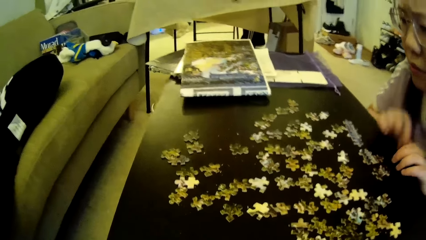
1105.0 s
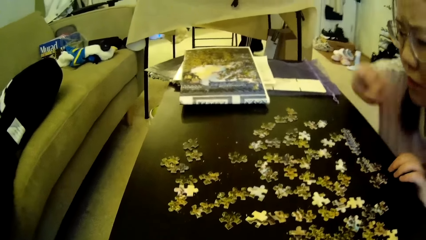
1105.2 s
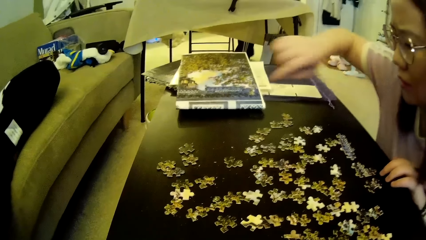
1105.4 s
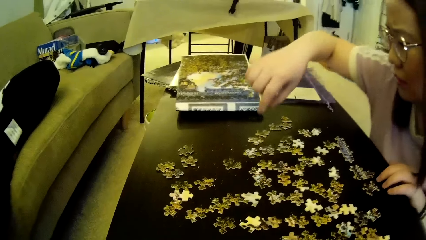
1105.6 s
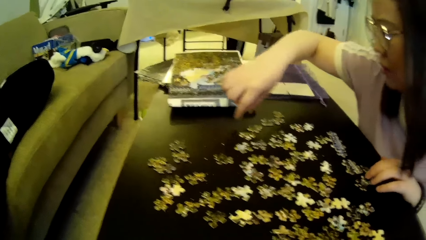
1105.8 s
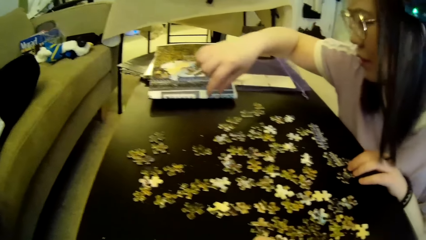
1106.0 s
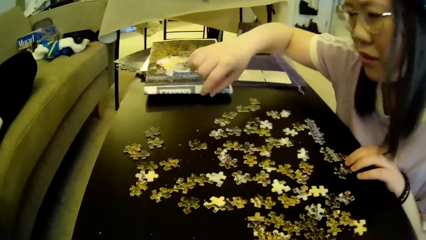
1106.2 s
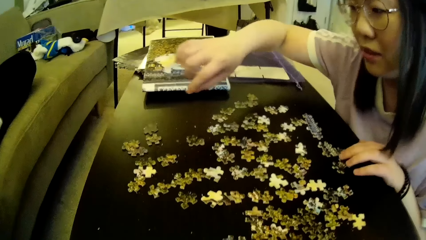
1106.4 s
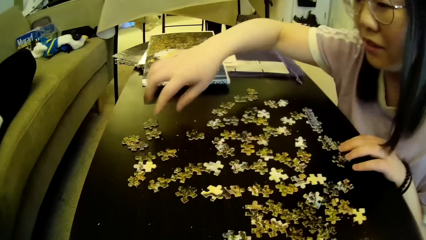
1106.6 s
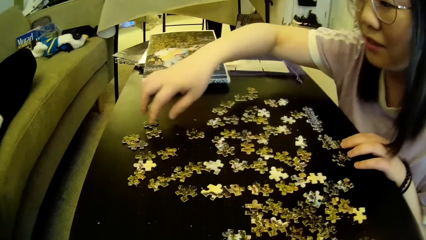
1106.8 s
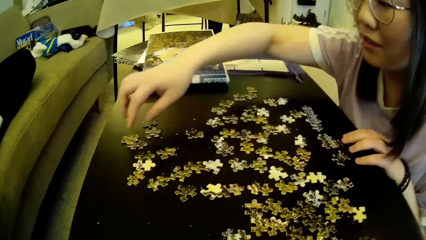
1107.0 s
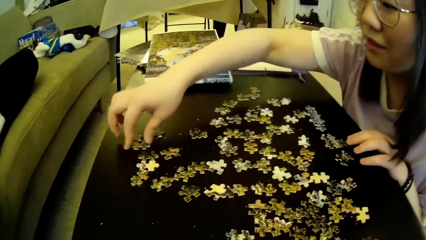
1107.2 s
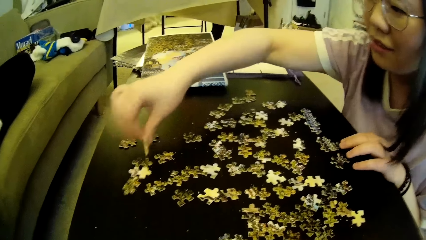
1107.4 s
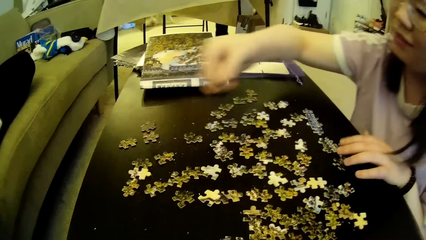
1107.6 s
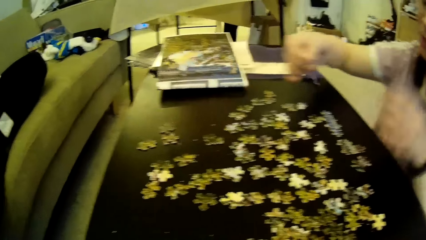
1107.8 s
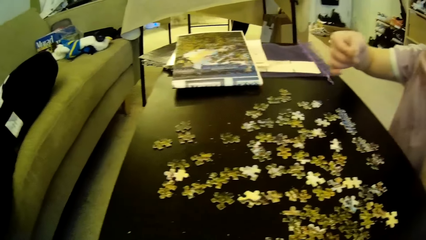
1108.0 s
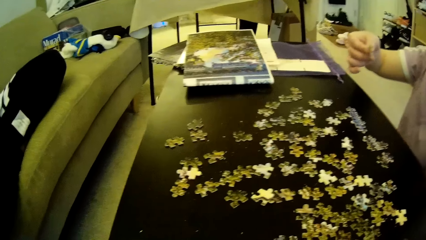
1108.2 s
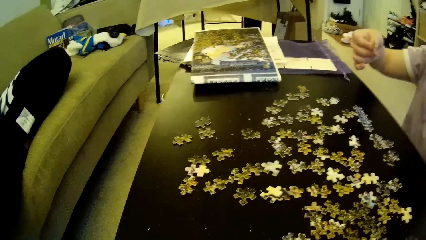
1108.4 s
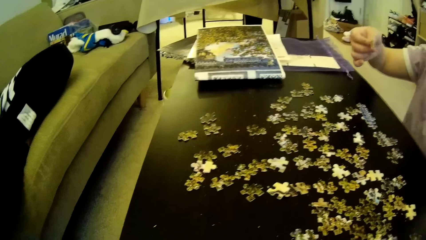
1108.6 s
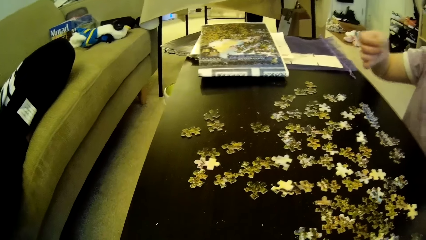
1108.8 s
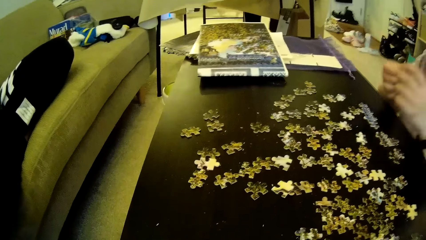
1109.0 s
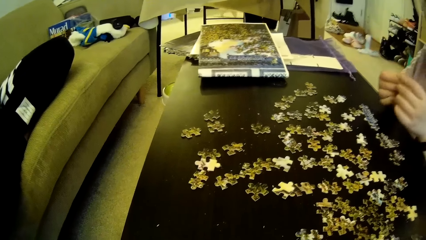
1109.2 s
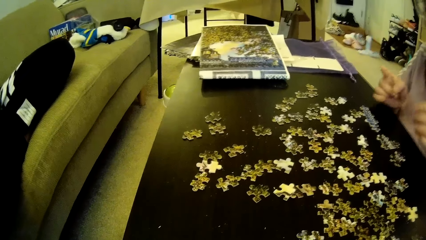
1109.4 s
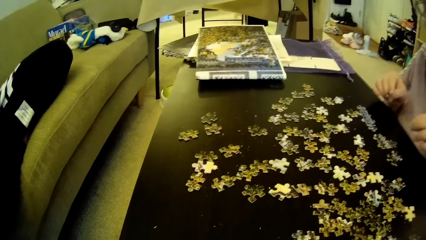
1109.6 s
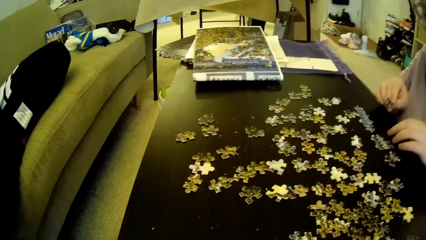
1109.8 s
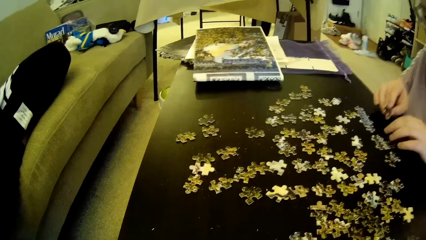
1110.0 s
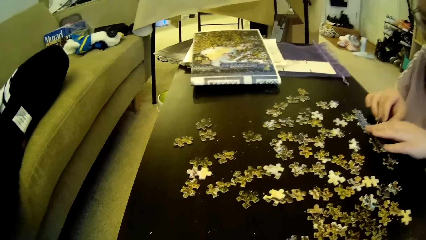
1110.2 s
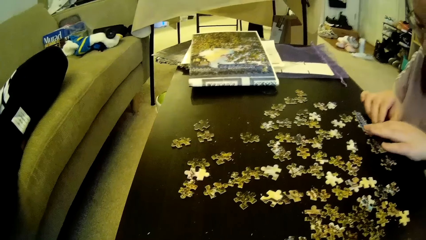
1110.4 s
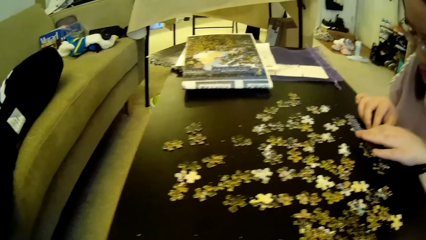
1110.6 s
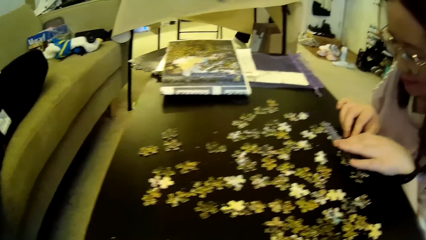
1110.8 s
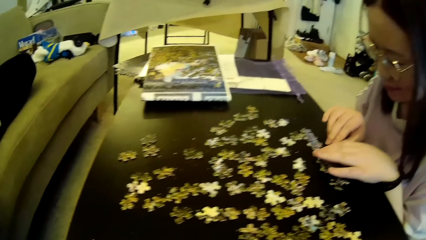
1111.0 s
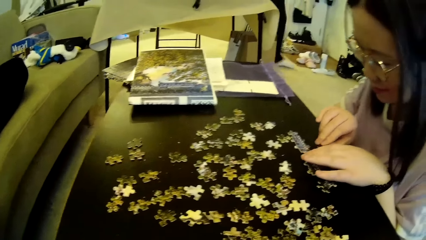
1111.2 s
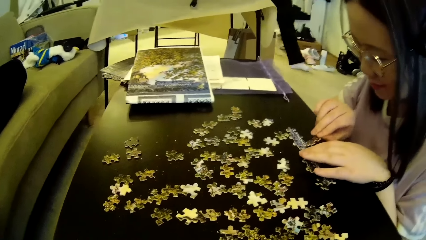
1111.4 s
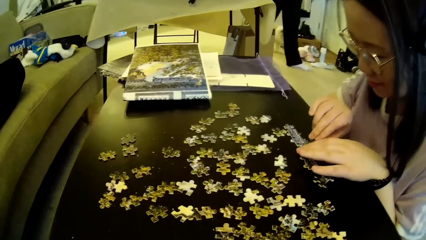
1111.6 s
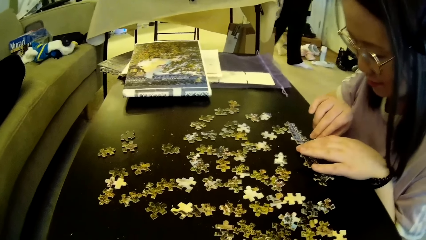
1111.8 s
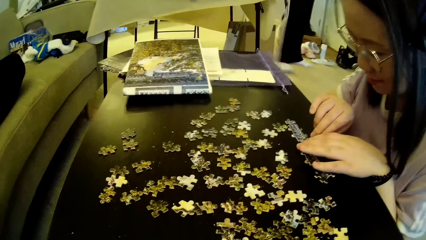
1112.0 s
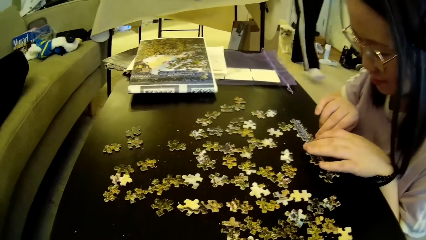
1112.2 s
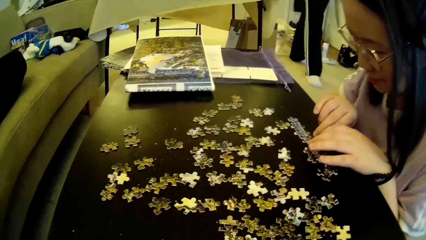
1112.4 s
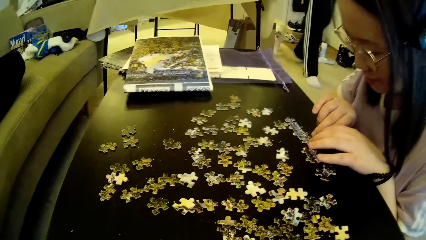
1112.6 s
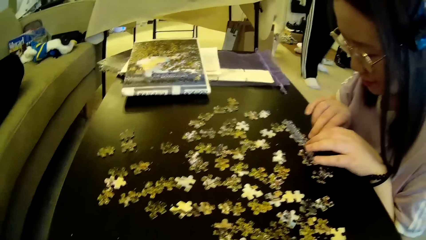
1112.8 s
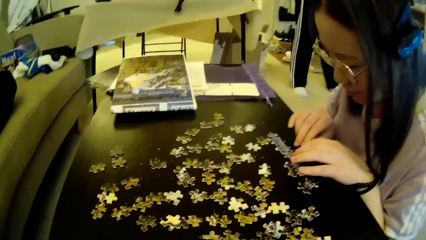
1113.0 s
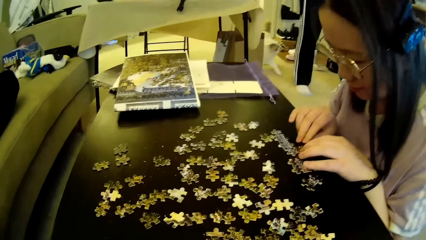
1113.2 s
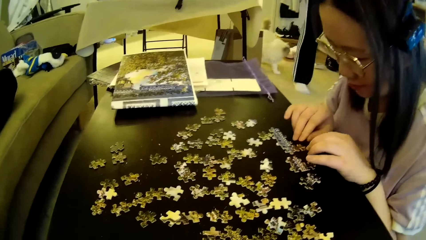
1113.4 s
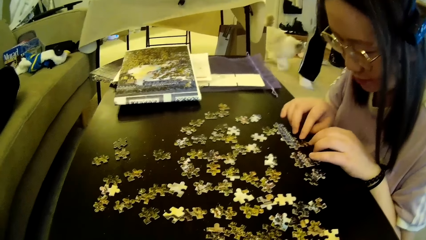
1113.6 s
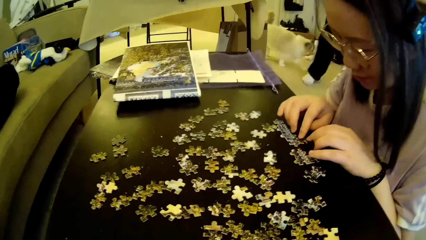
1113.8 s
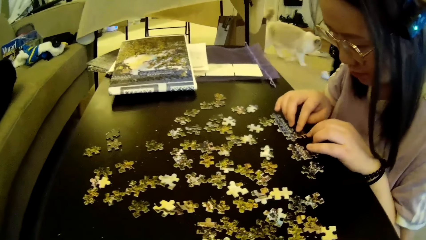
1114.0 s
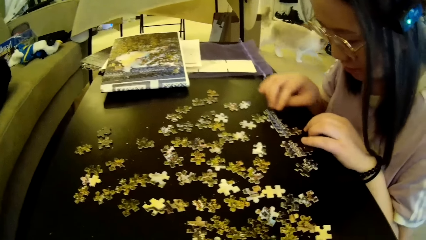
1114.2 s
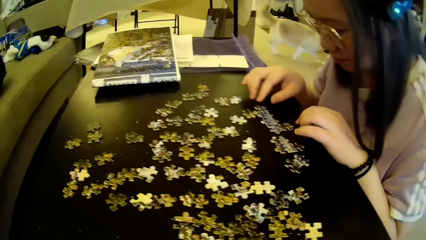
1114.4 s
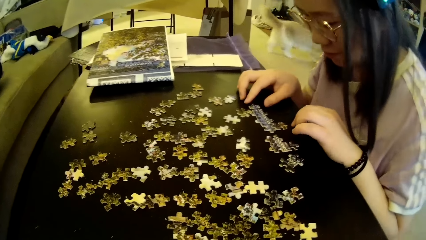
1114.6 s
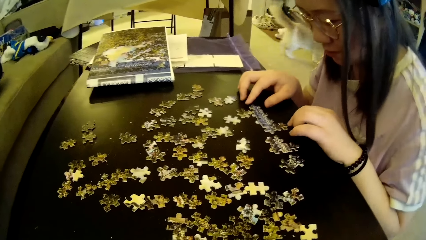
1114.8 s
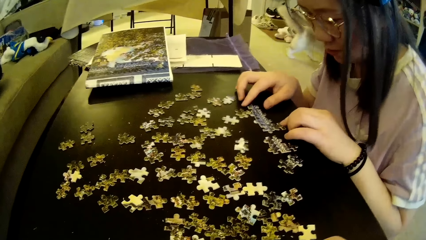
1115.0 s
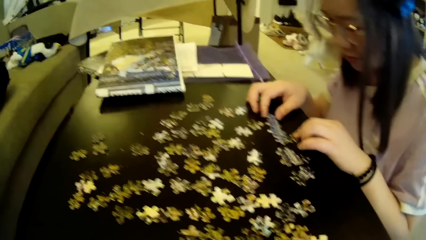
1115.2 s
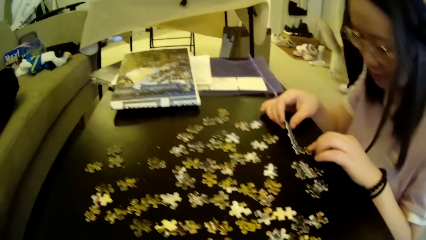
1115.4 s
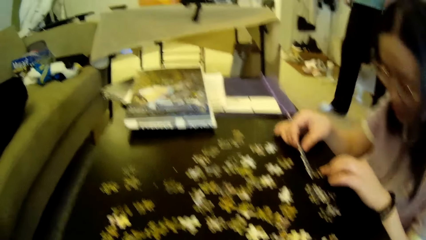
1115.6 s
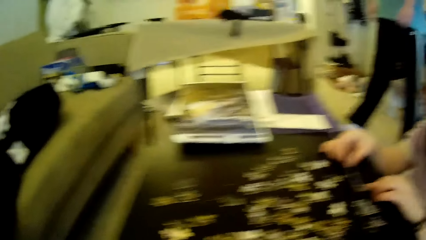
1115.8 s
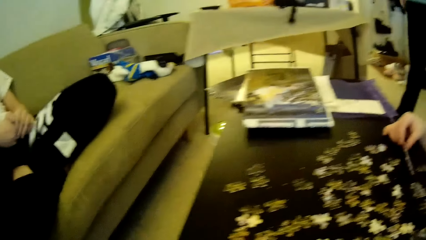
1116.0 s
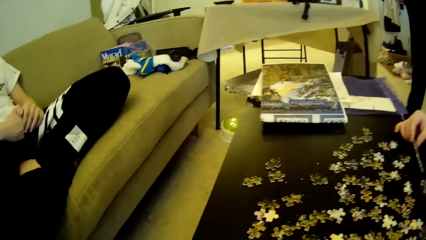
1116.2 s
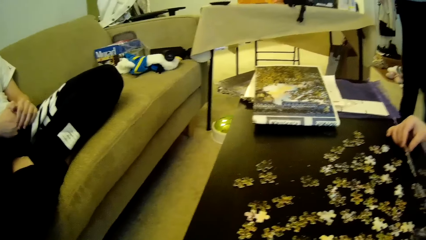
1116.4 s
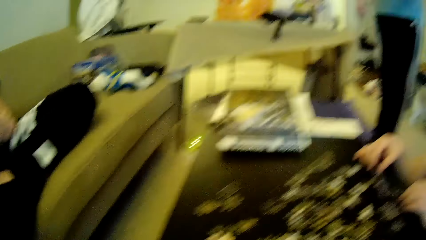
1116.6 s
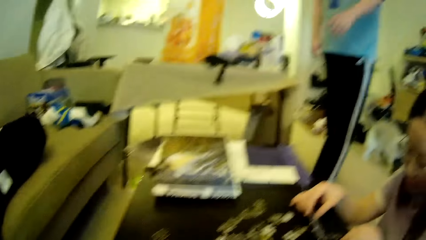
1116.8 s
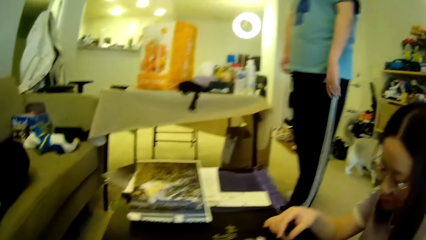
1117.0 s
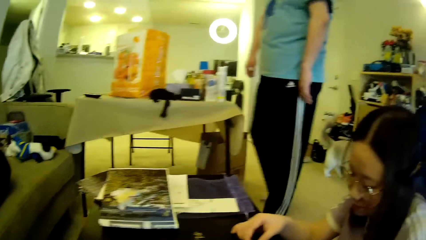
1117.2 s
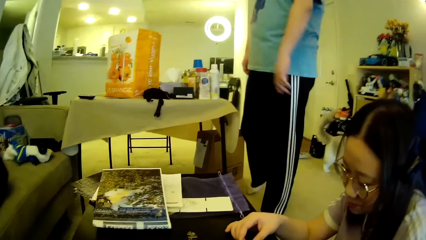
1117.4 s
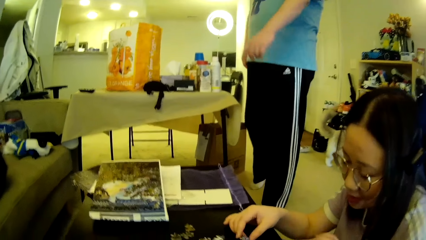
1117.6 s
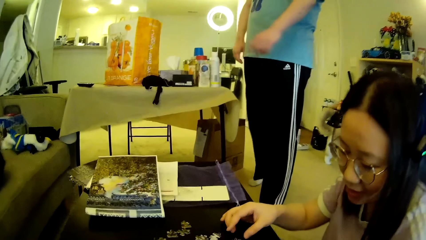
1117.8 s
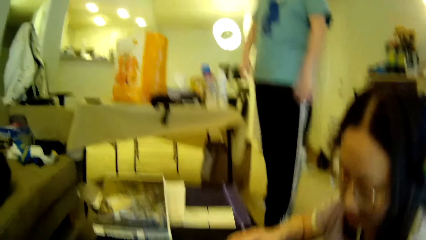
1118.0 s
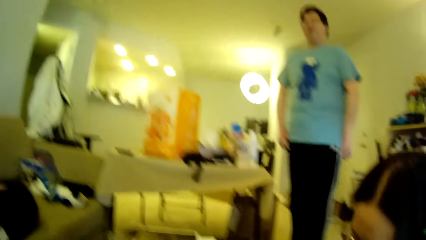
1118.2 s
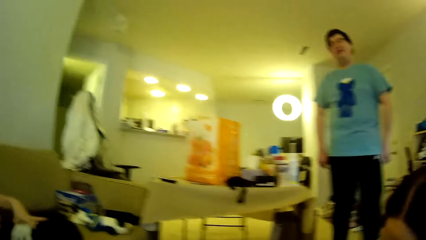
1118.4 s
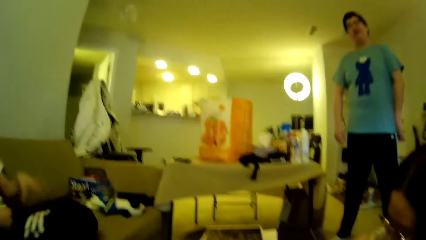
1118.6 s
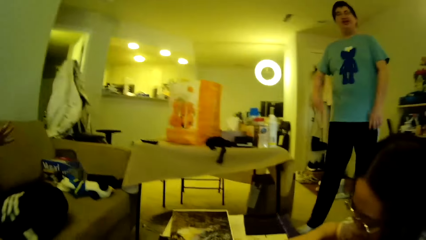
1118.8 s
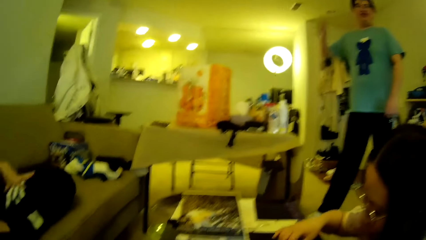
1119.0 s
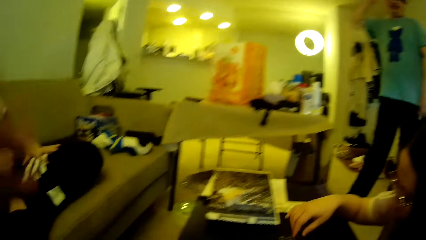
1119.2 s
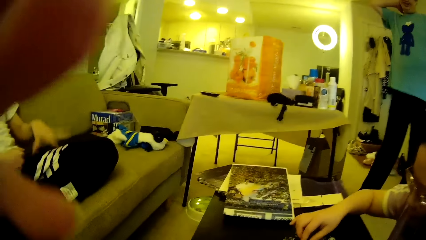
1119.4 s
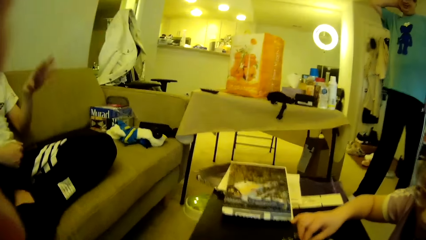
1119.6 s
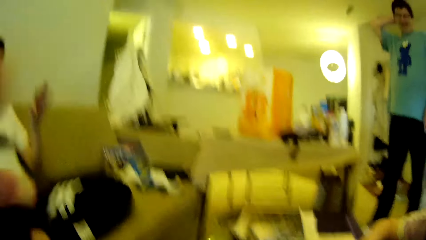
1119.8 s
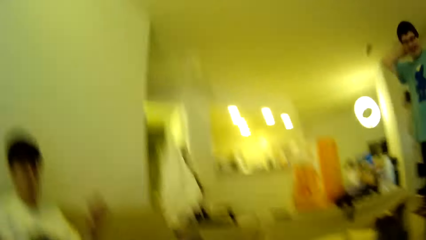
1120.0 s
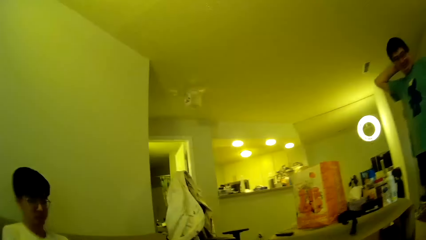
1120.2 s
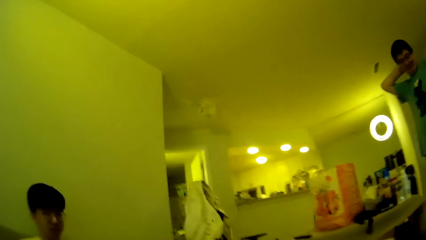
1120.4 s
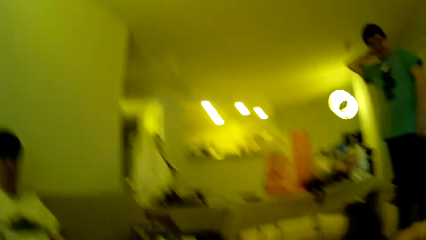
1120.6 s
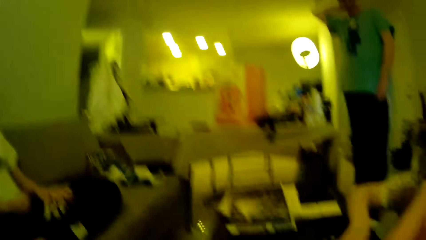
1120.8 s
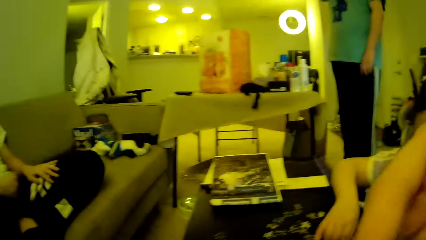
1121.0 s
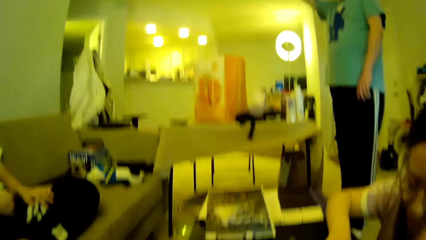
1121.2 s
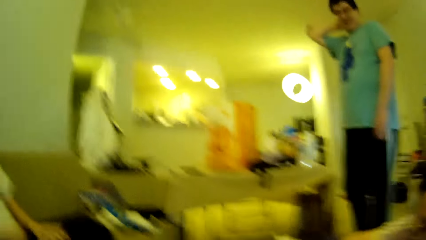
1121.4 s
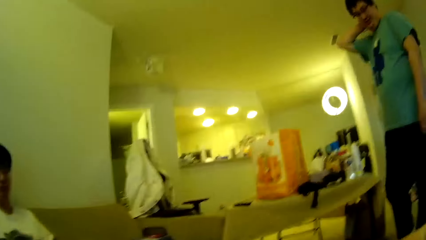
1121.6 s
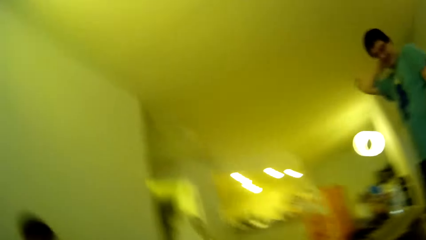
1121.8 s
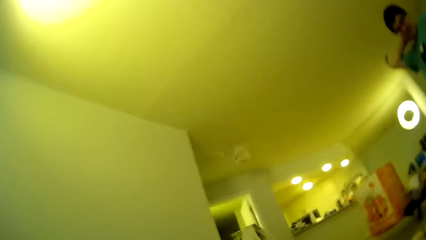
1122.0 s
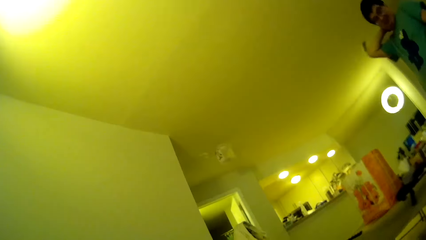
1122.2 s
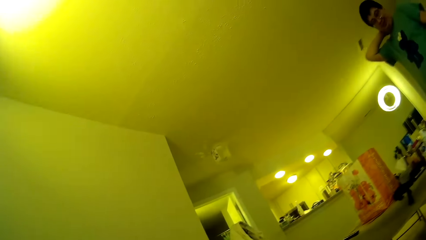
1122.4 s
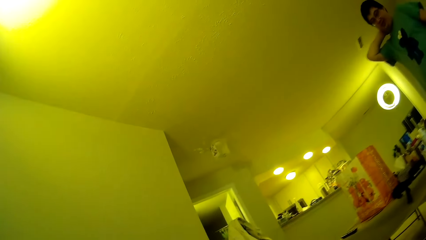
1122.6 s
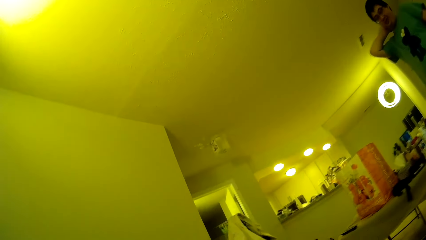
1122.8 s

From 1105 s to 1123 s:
A lady picks up a puzzle piece or model piece on the table. The lady moves the hands and puts the model piece on the table, and adjusts the puzzle pieces on the table. A man steps forward. The lady looks at the model pieces. The man steps forward. Another man looks around. The first man moves the leg. The camera wearer looks around and moves the hand. A third man adjusts the hair using a hand. The camera wearer looks around.
